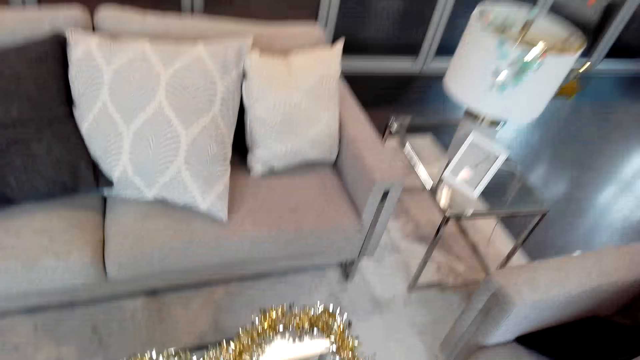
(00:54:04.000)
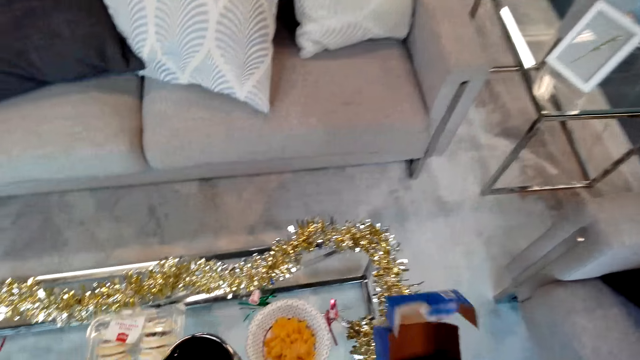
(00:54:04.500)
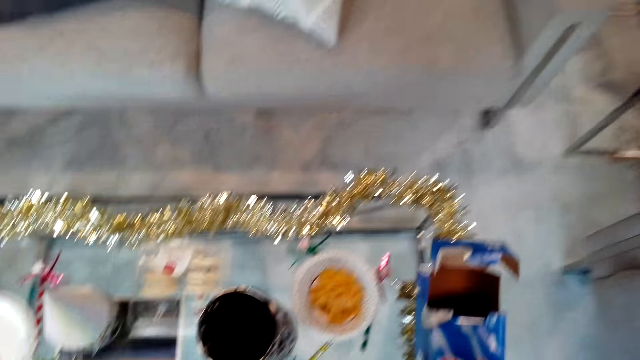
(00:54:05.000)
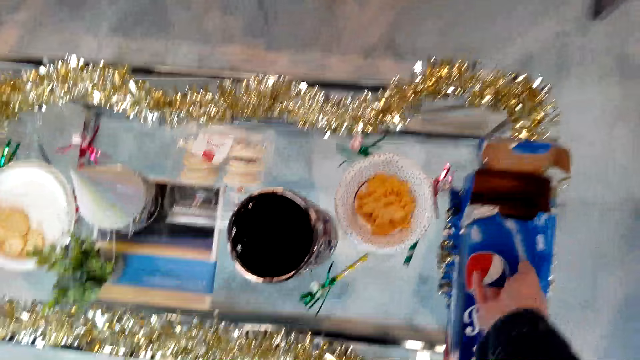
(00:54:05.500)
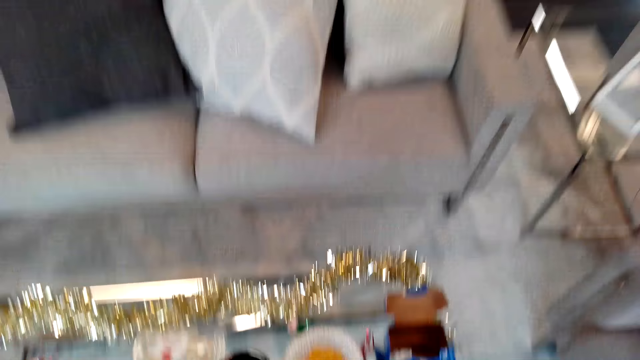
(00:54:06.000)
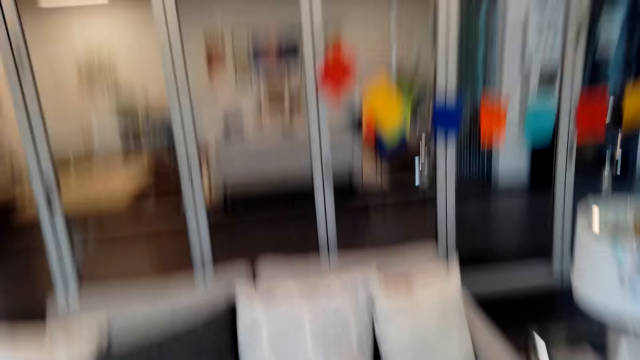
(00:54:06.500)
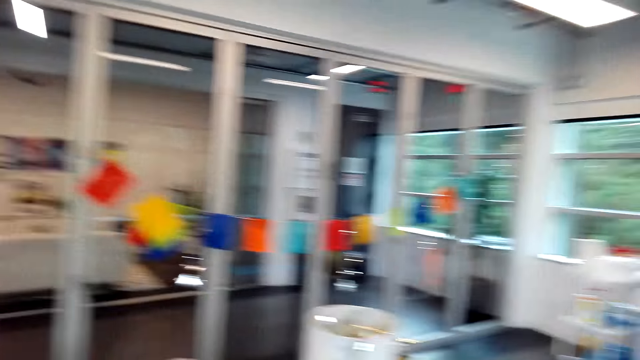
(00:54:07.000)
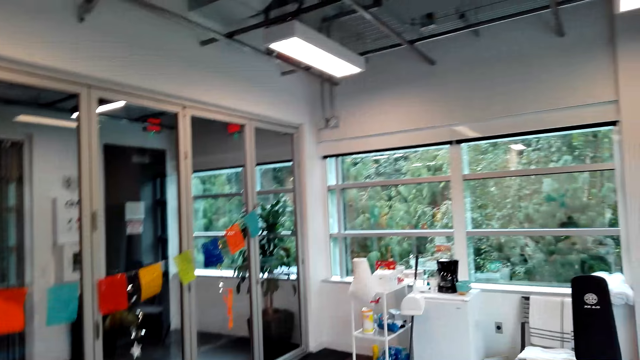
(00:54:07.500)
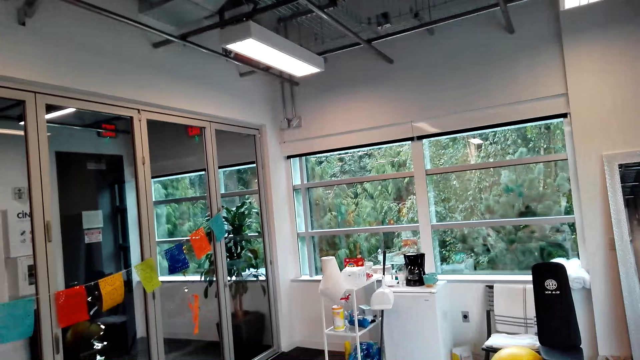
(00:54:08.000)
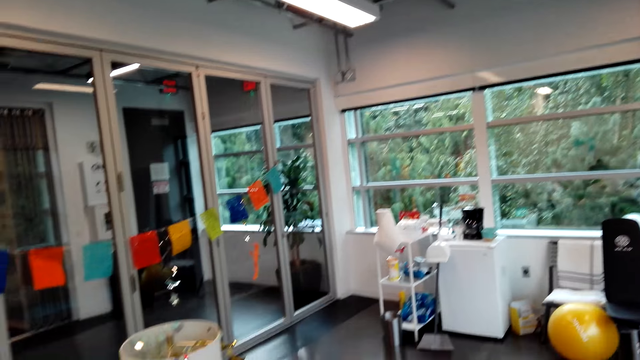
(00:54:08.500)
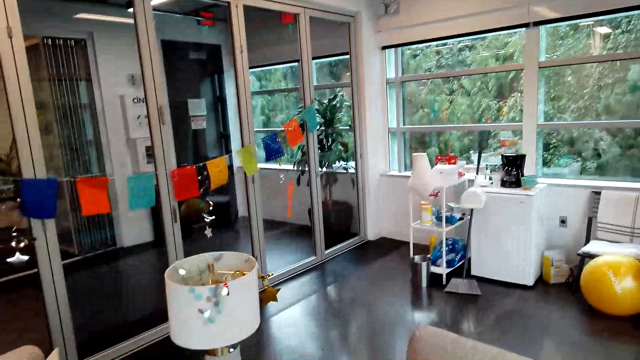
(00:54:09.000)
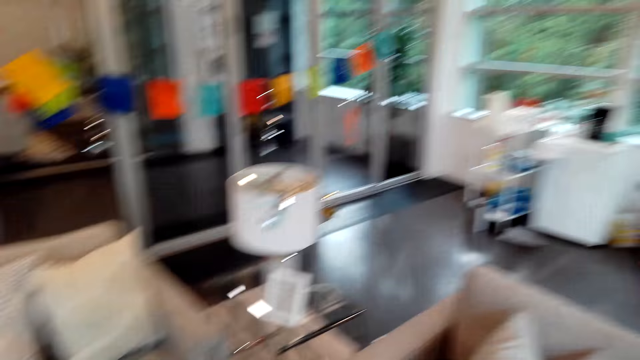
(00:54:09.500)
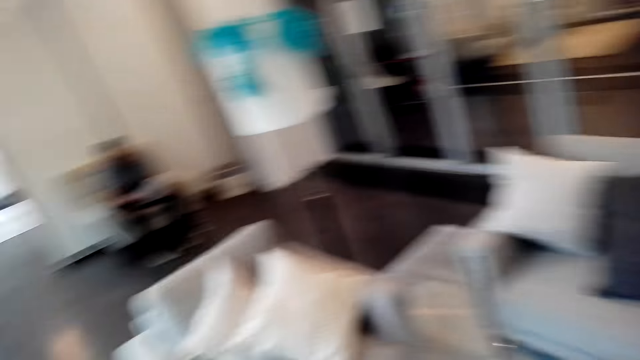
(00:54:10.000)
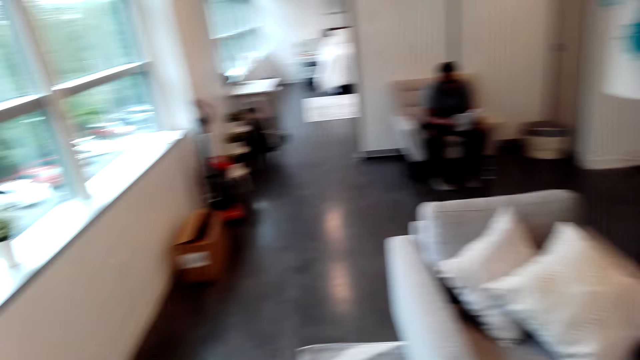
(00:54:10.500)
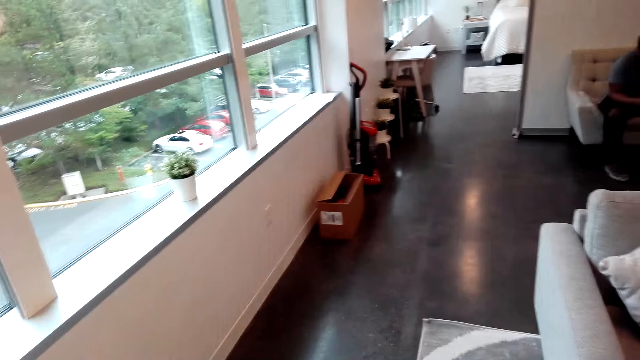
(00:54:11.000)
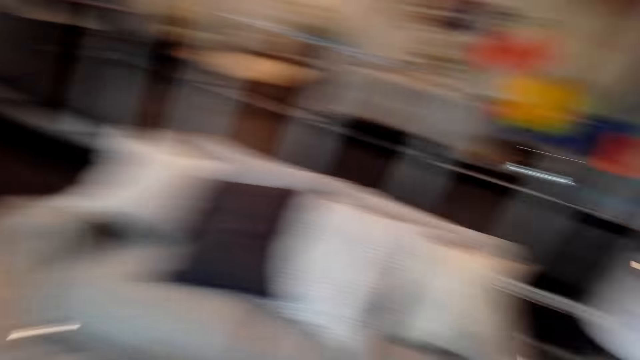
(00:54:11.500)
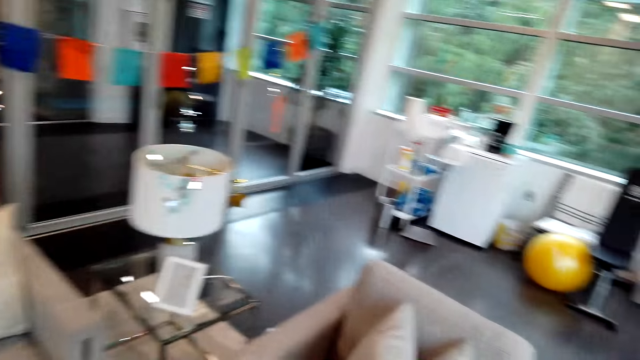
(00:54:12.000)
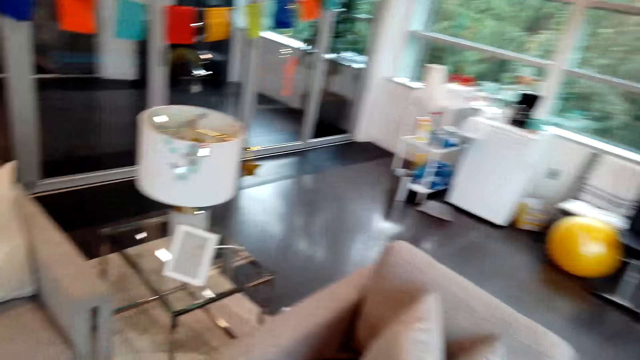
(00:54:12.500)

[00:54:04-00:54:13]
The camera wearer puts a box on the table. They look around the house.

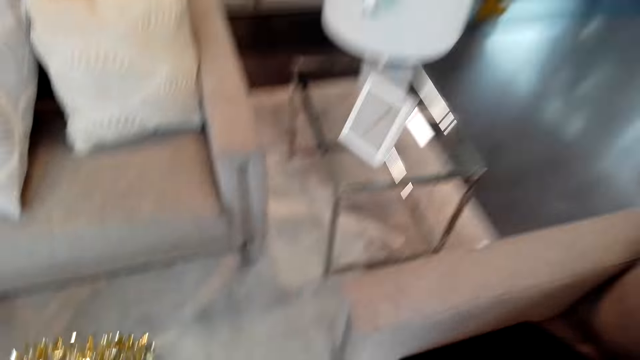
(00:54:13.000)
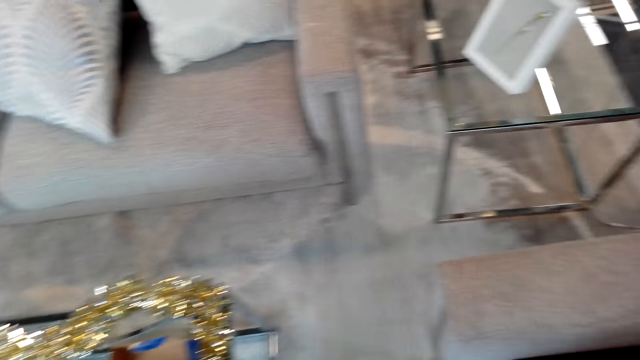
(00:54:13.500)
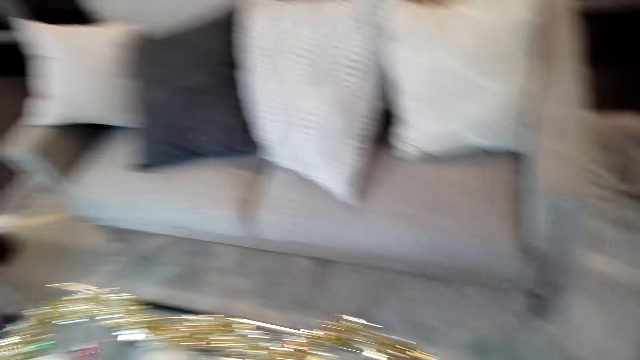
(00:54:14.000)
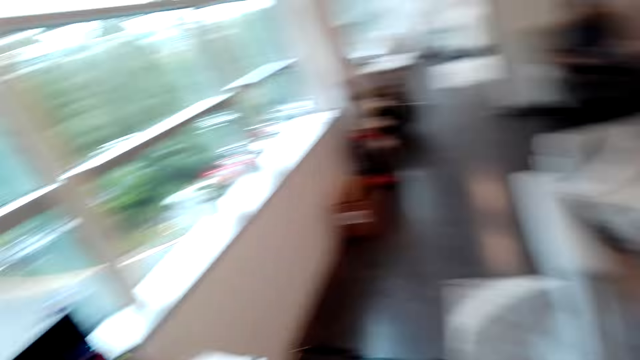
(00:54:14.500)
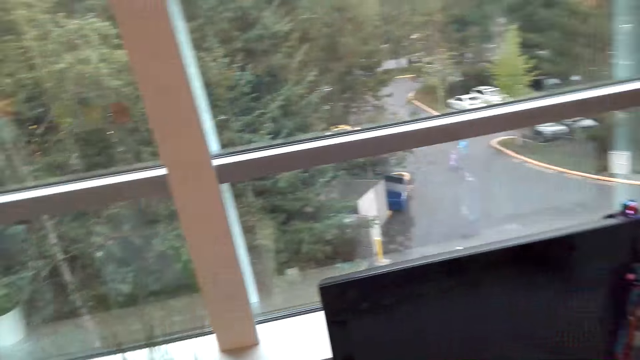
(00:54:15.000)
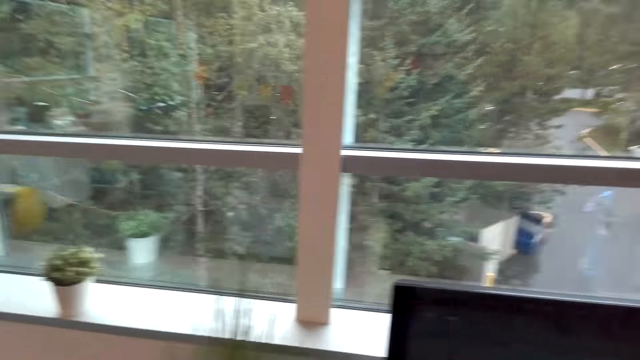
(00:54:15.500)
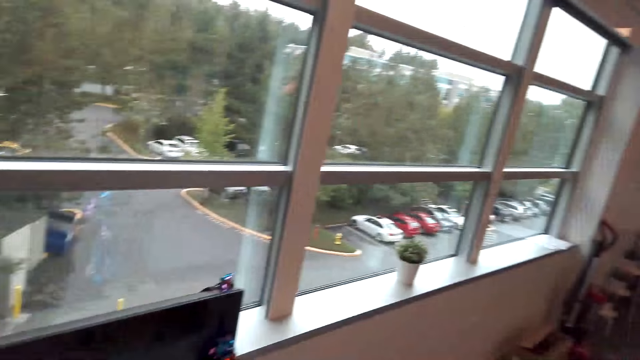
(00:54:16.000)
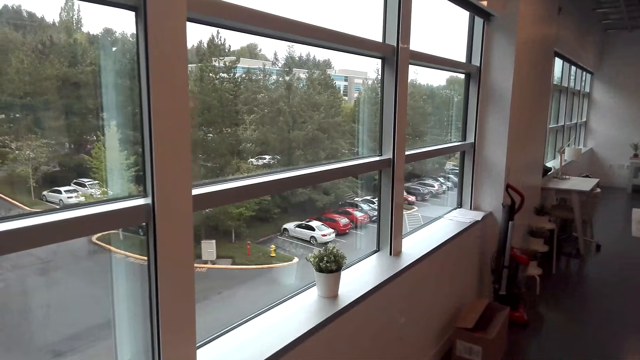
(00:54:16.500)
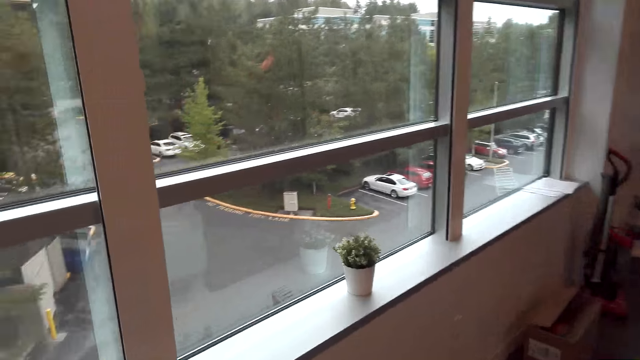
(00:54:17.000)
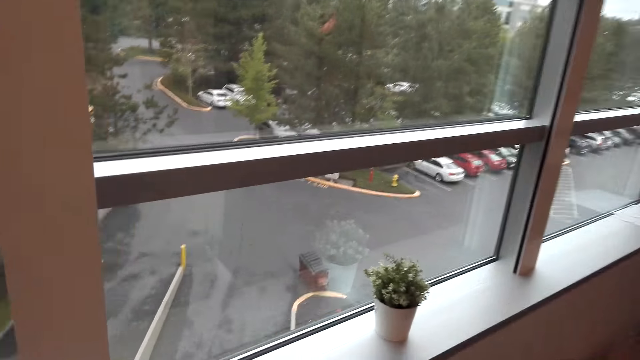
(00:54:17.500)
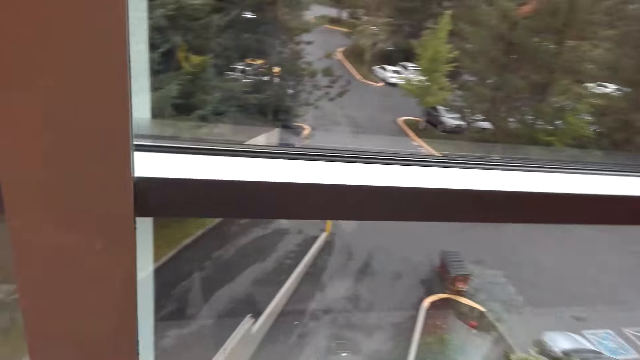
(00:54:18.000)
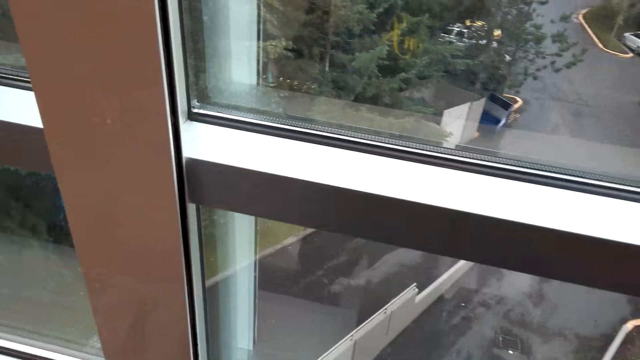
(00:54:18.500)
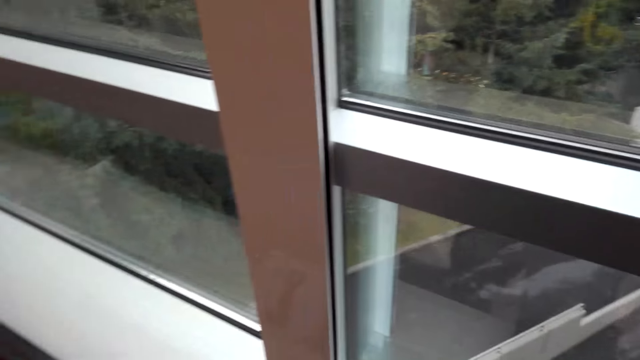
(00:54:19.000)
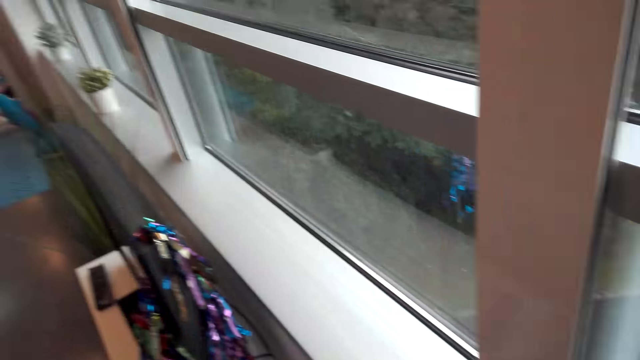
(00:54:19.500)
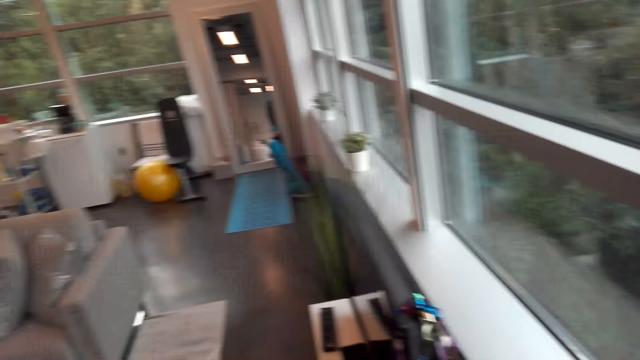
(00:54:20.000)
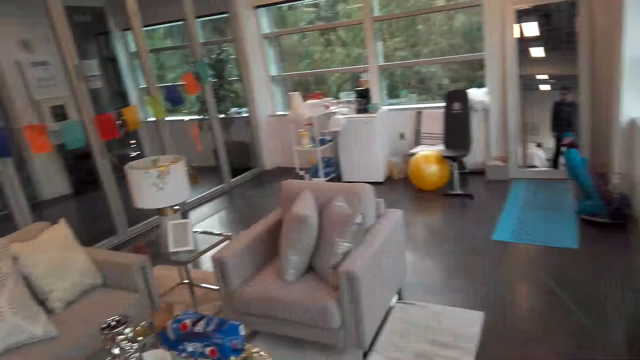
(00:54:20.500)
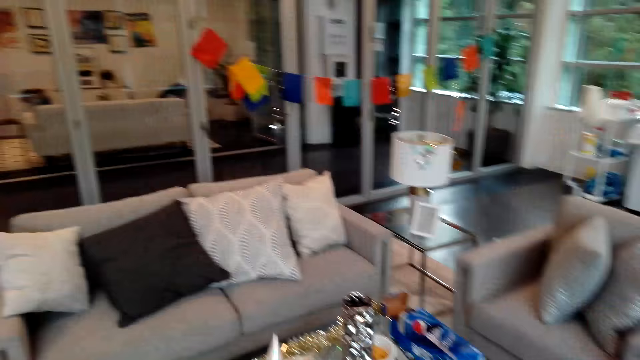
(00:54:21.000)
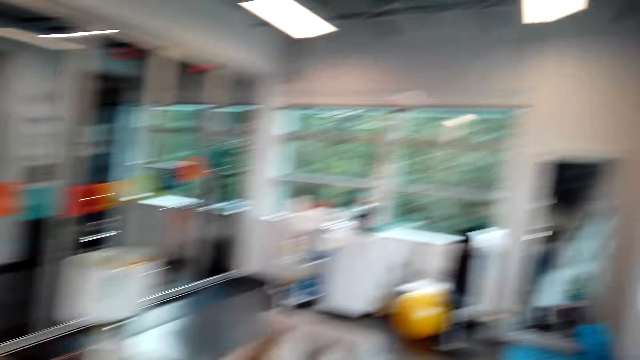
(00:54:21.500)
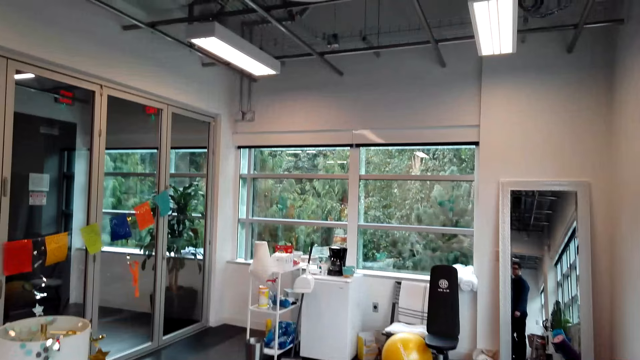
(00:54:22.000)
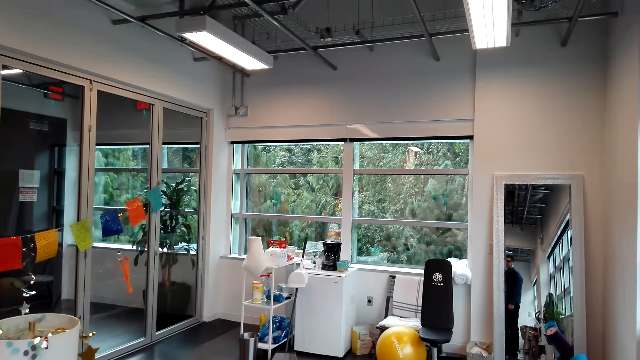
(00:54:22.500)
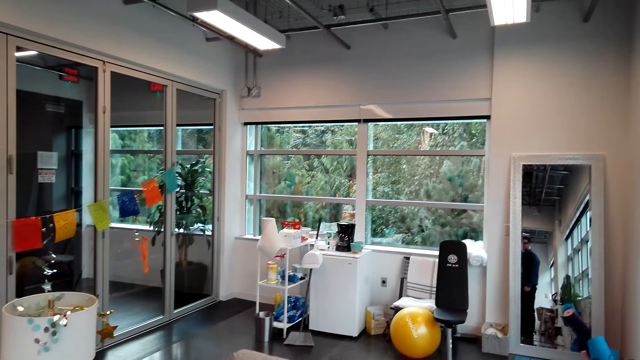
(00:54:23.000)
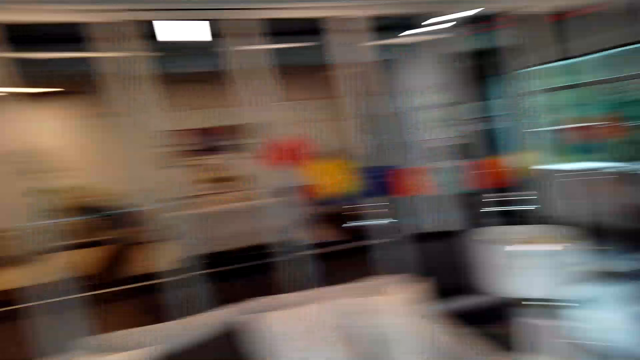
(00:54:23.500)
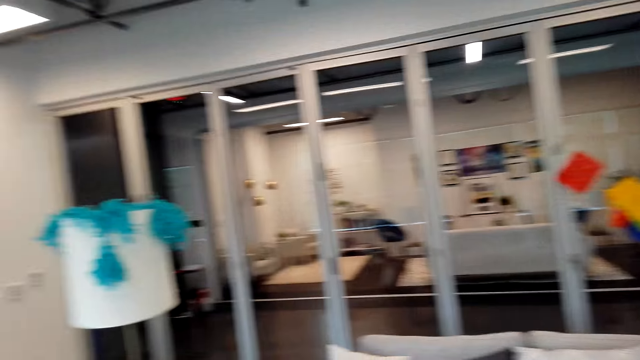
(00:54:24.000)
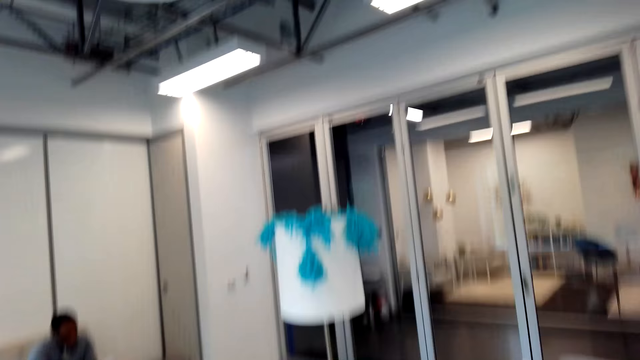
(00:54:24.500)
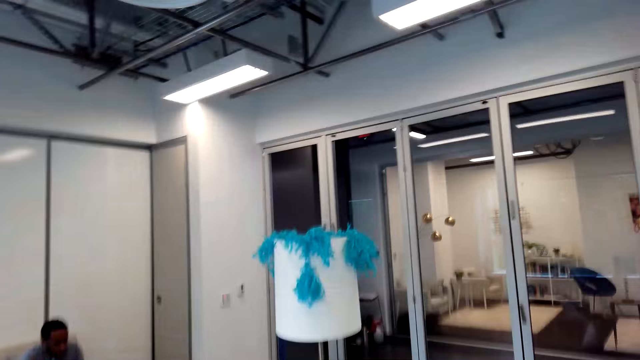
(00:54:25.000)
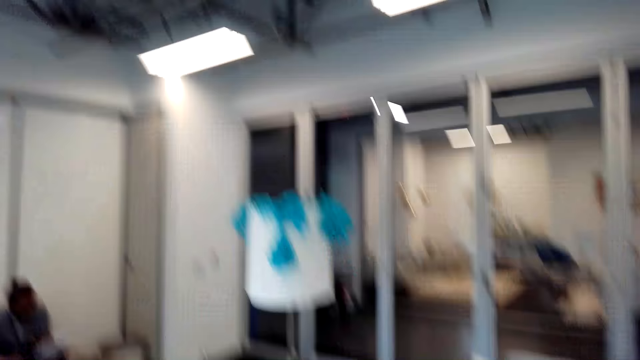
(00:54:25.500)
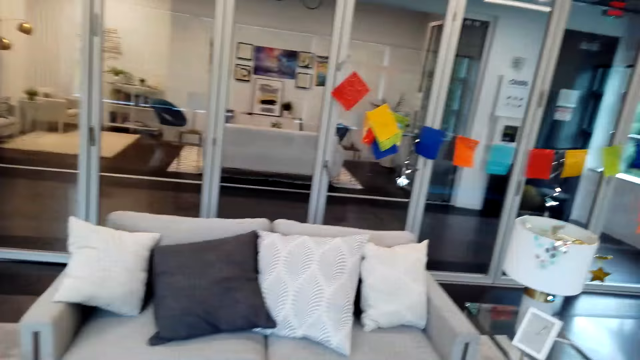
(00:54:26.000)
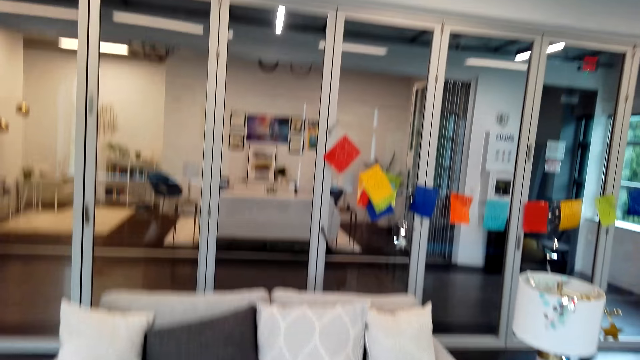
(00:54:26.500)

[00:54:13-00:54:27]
The camera wearer looks around the house. They move beside the window. They look outside through the window. They look around the house. They converse with a man. The man talks to the camera wearer.
